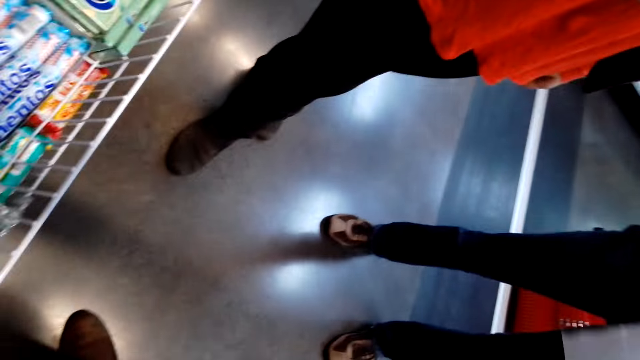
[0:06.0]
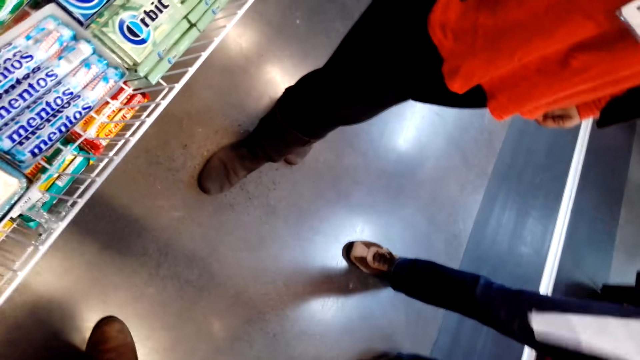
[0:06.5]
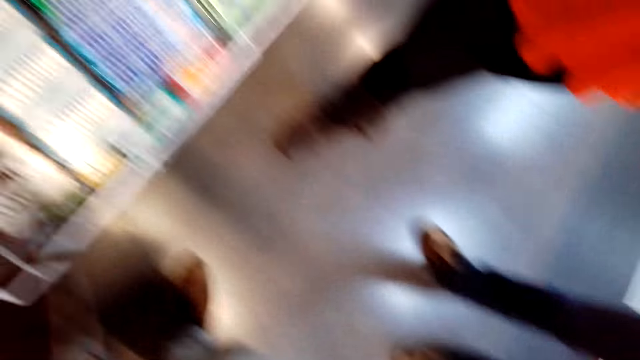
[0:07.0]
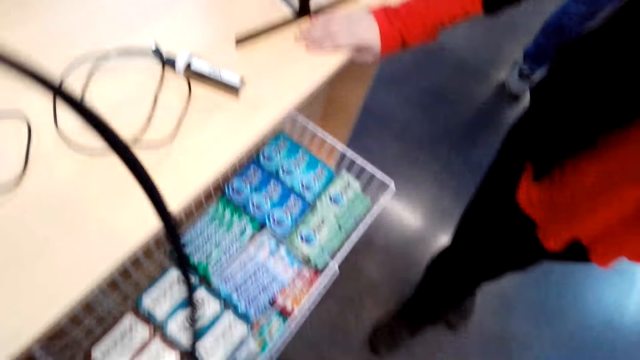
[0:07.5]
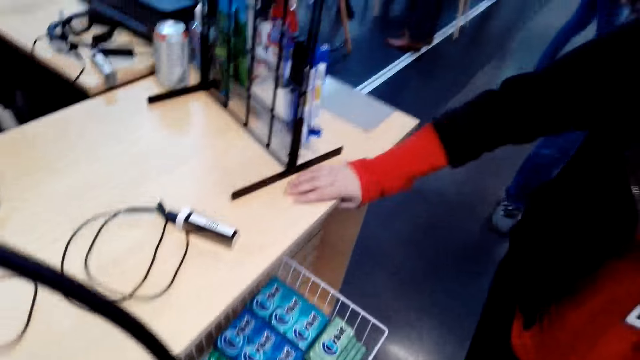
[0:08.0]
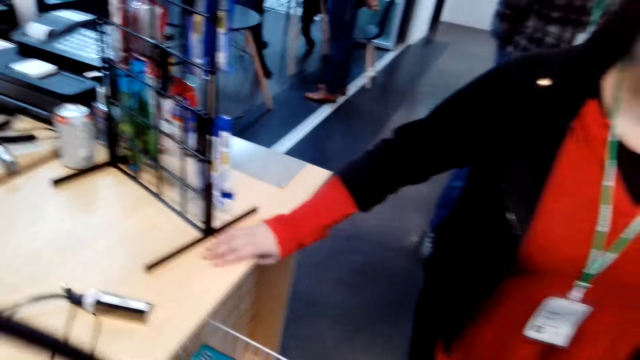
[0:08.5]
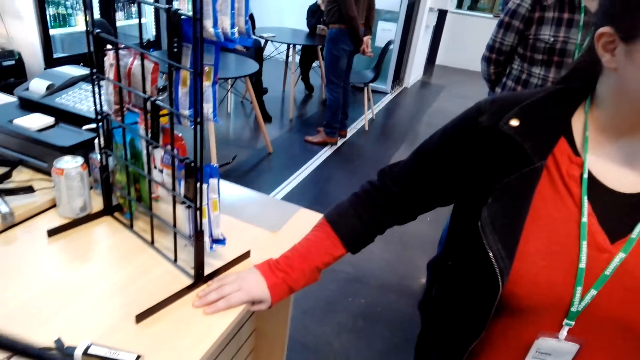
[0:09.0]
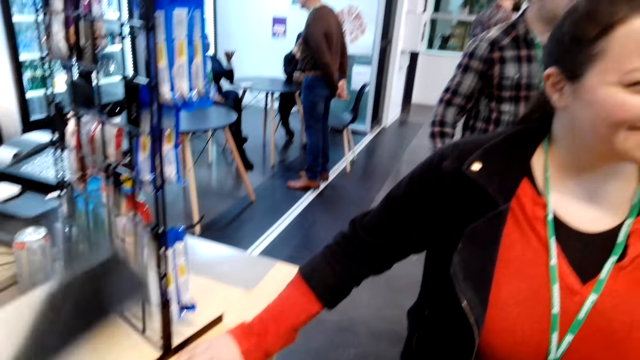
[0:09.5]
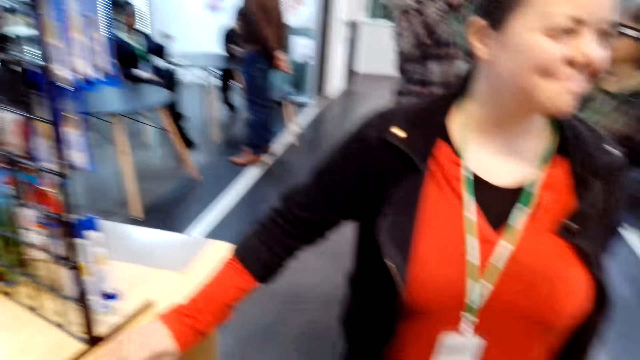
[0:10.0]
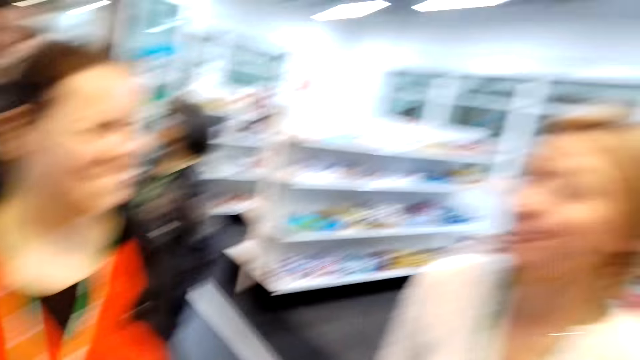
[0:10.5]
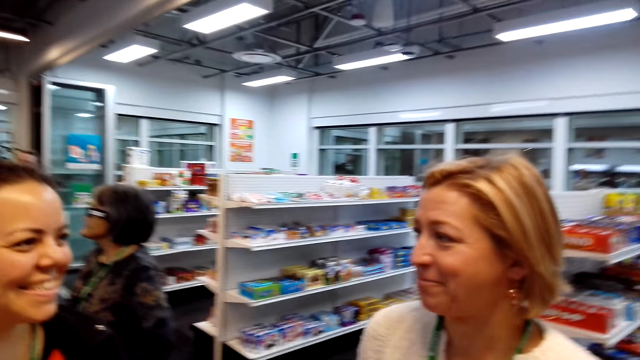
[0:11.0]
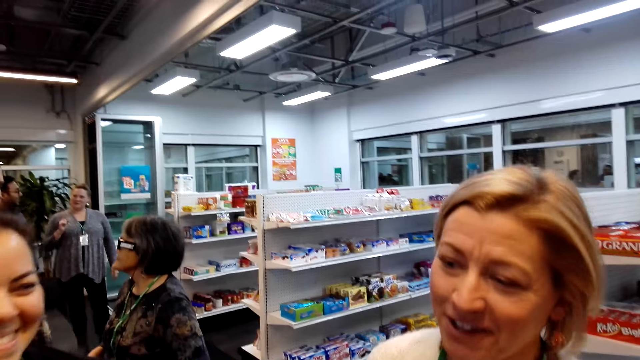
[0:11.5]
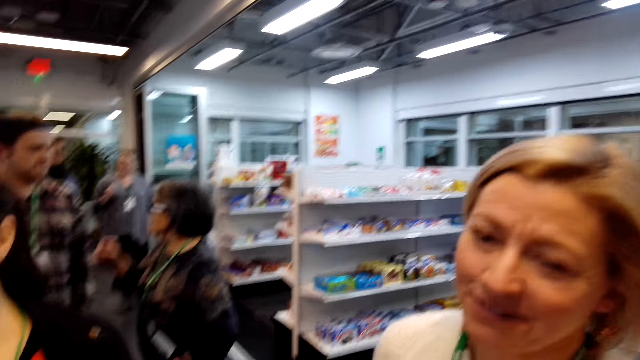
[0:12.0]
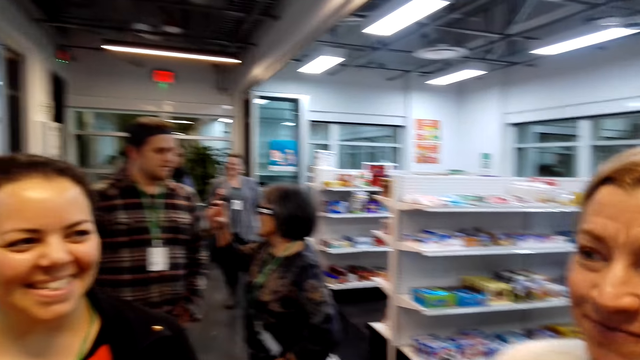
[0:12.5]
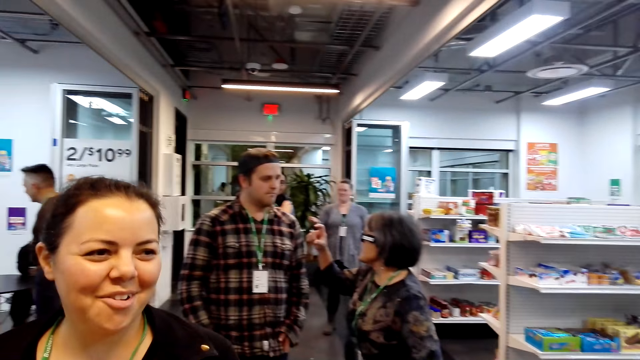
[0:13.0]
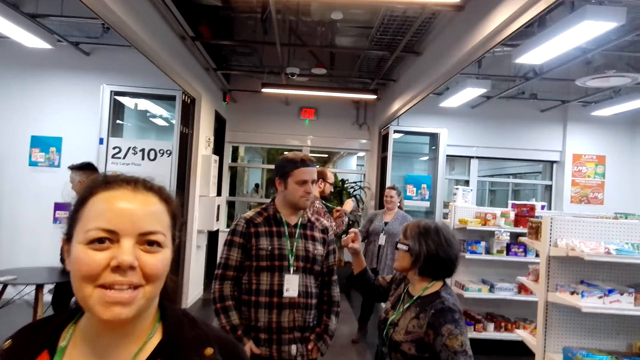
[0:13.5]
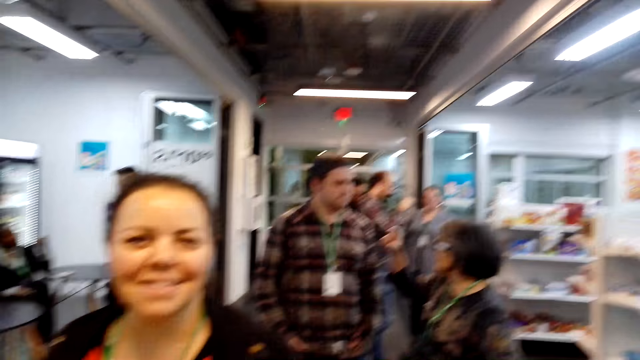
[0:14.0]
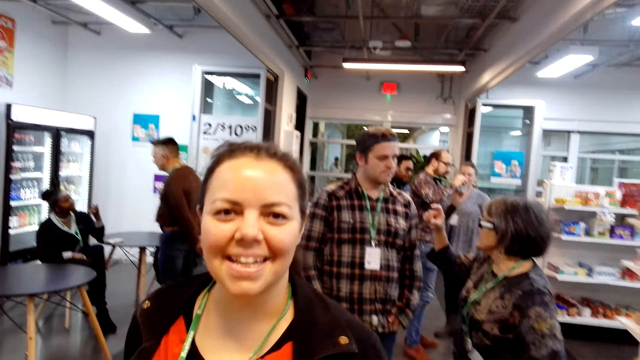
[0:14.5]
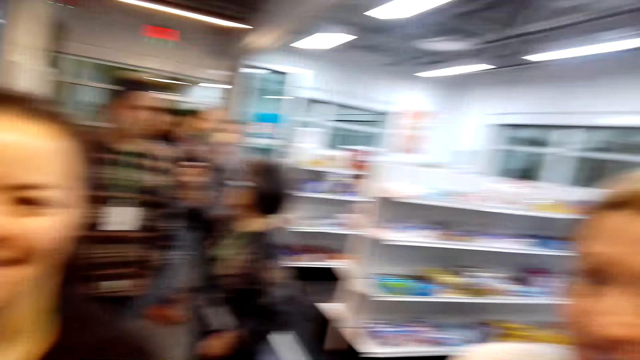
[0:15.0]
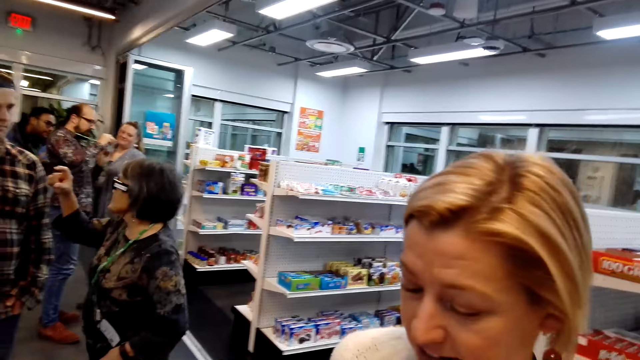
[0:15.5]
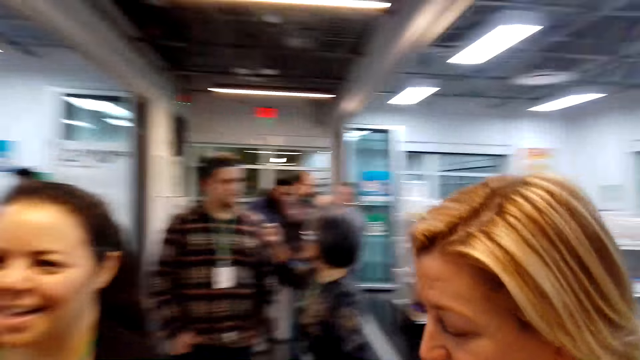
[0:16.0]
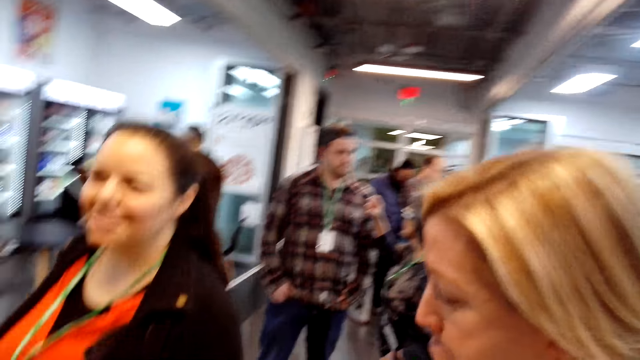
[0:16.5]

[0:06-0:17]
The camera wearer talks. A woman dialogues with another woman. The camera wearer talks to a woman and another woman.

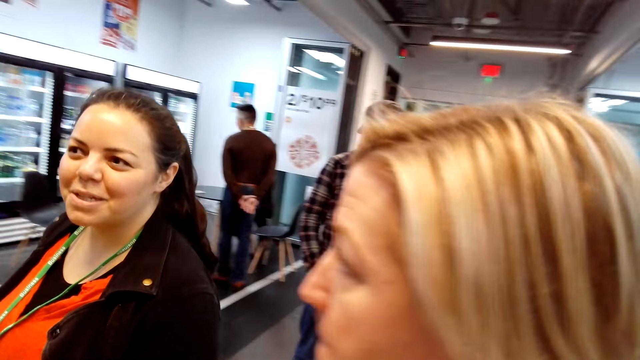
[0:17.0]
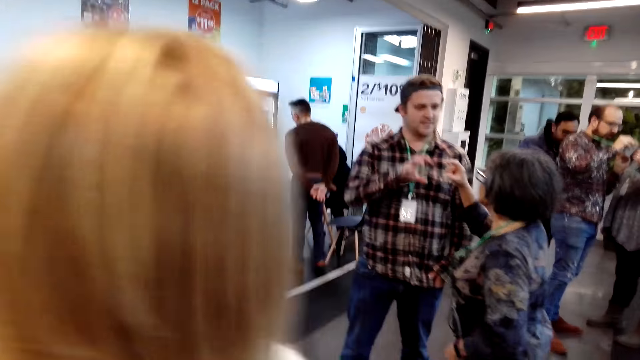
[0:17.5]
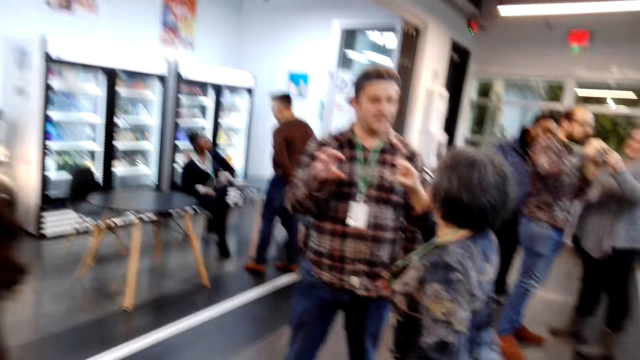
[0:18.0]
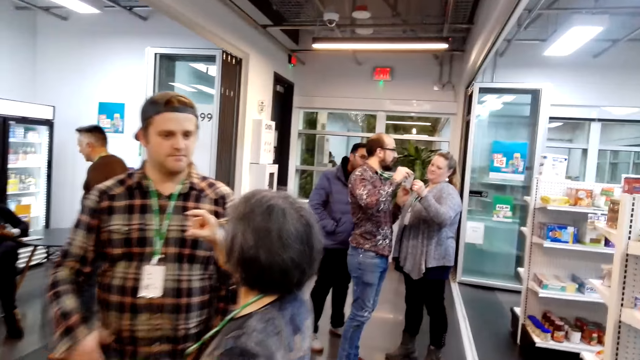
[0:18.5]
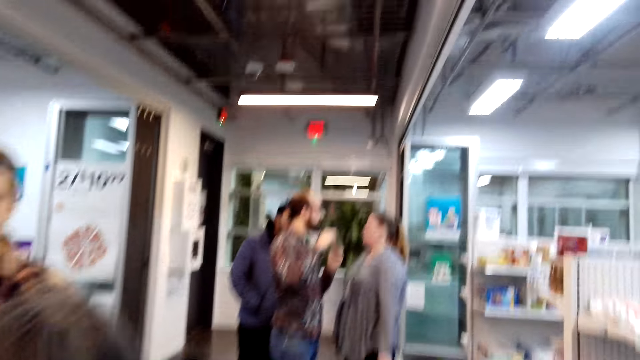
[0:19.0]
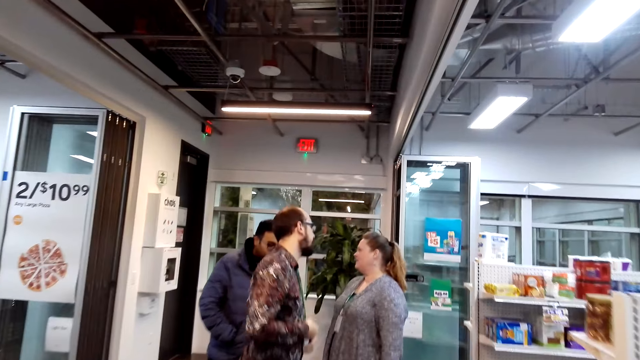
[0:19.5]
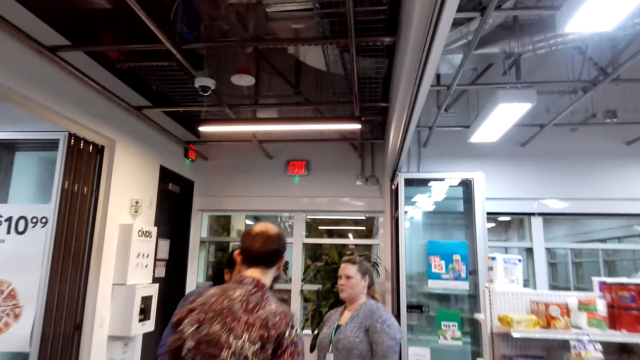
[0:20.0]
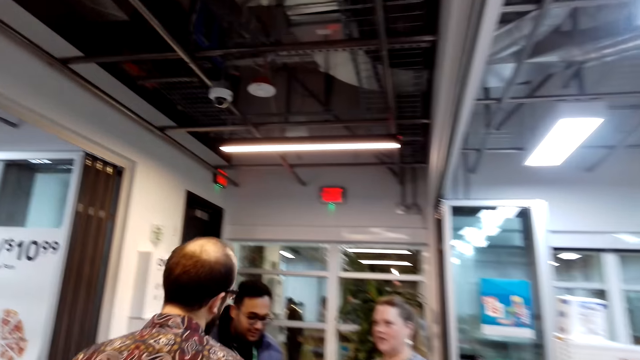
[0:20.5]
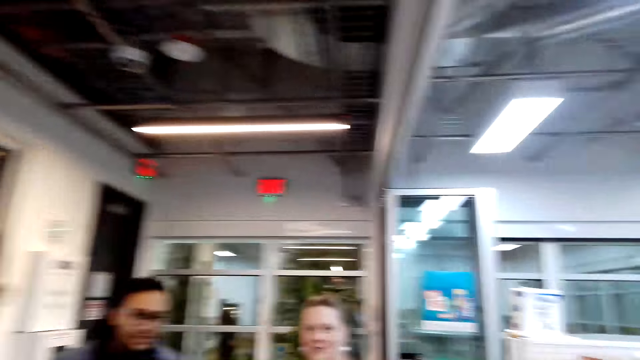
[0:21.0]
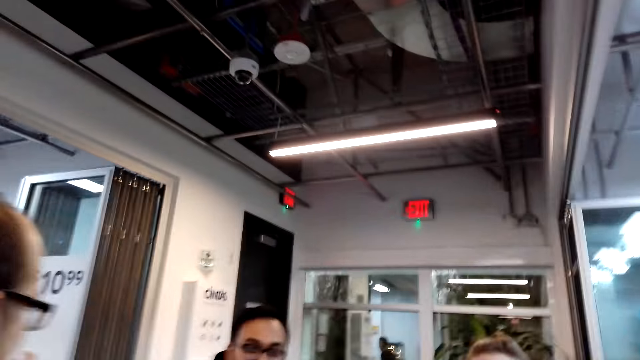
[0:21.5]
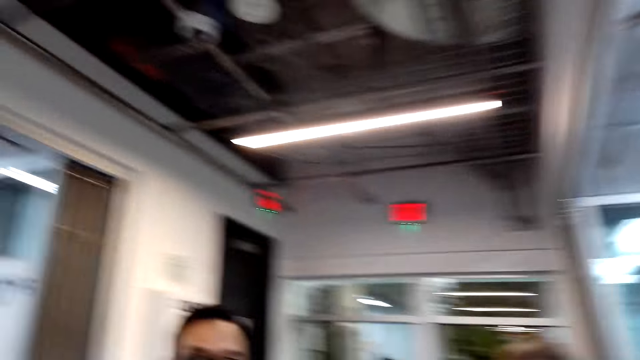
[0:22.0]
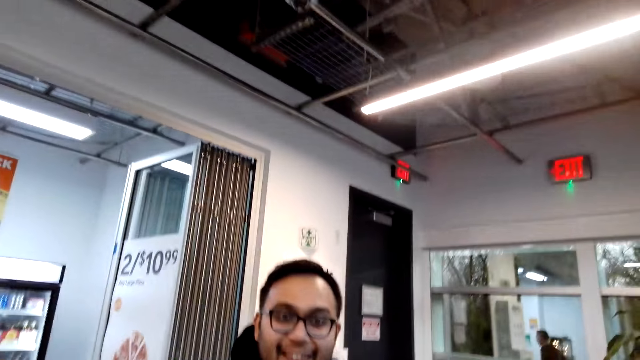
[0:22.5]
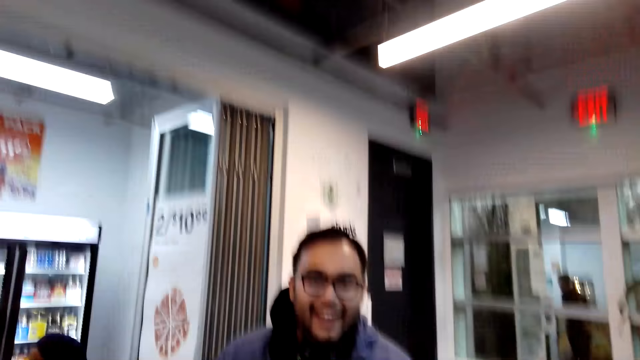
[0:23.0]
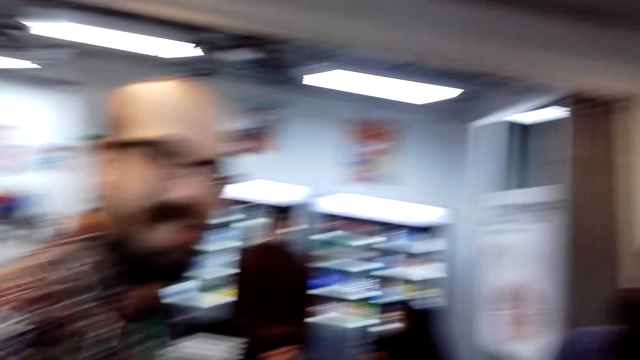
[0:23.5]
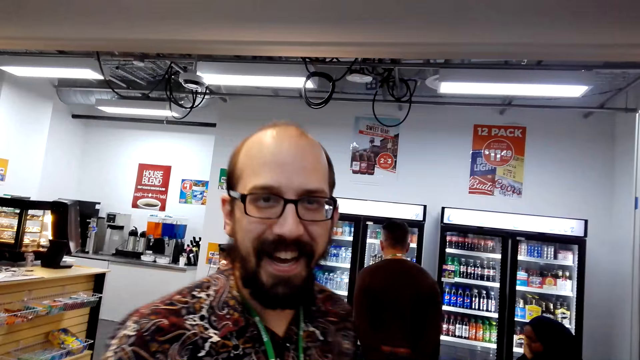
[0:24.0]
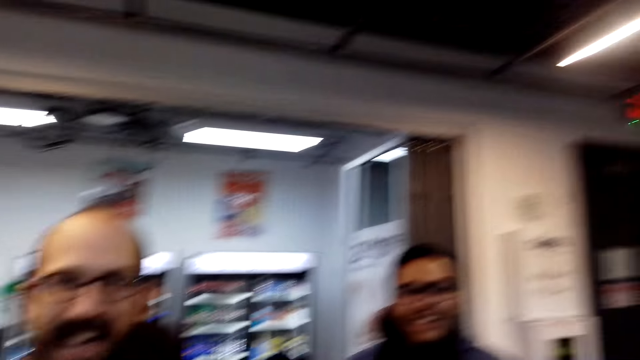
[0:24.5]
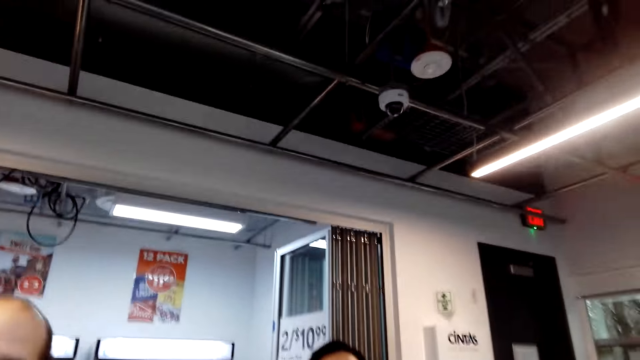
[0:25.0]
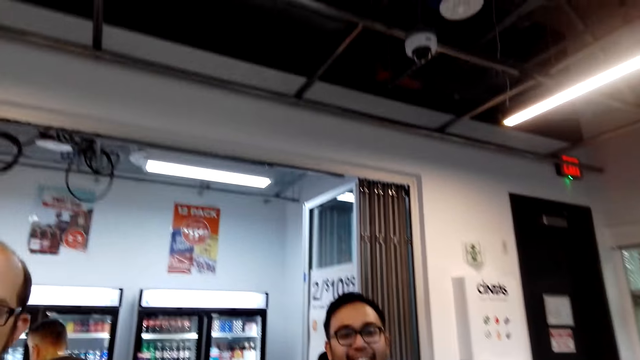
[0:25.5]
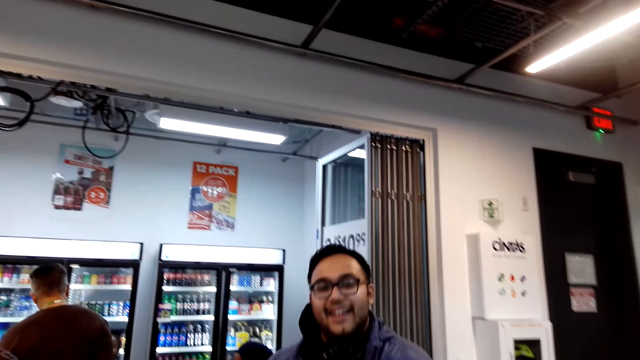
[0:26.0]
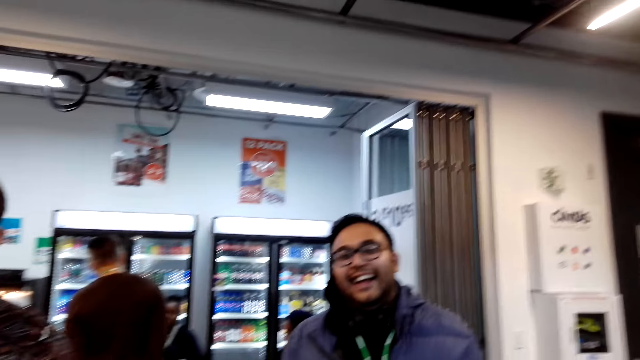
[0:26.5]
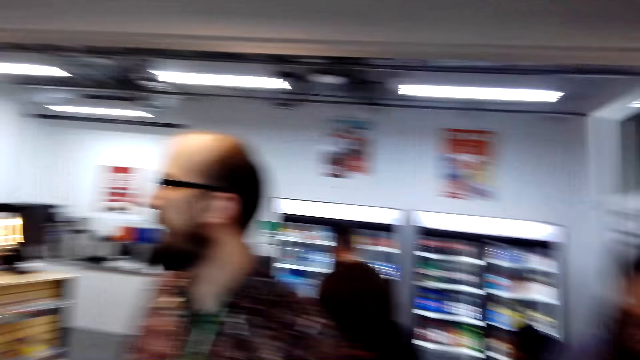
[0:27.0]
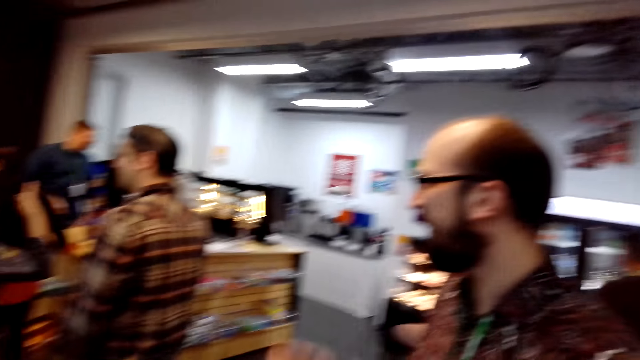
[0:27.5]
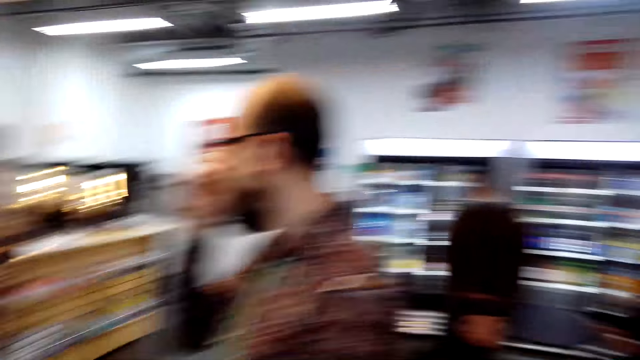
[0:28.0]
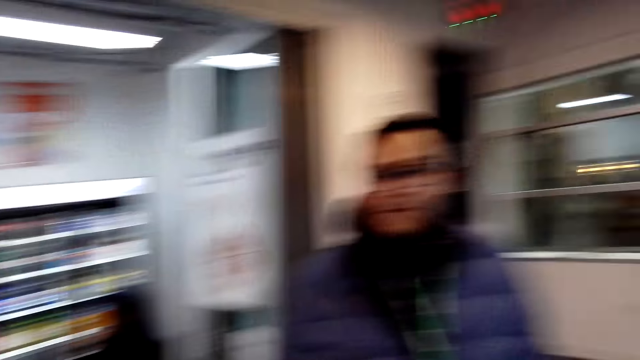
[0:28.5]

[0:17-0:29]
The camera wearer walks around in the store. They talk to a man, a woman and another man. The other man and the first man laugh. A man stands in the store. The camera wearer talks. The other man laughs. The first man turns around and adjusts the eyeglasses.
